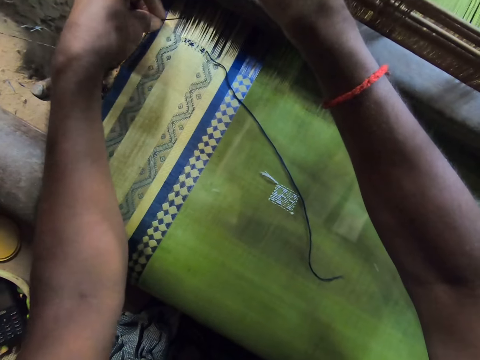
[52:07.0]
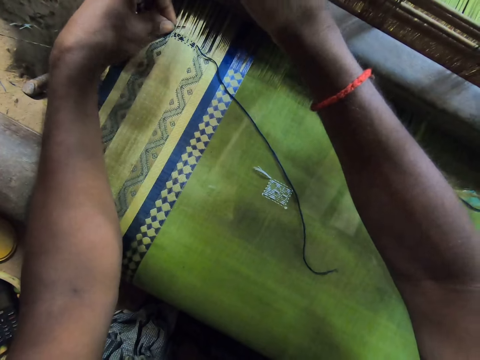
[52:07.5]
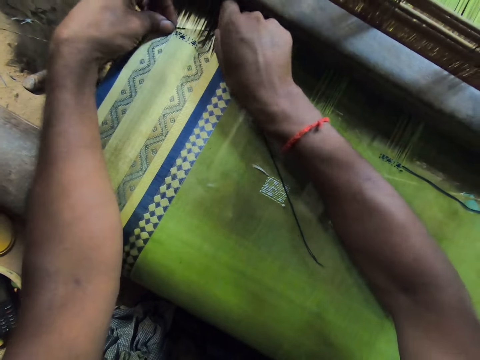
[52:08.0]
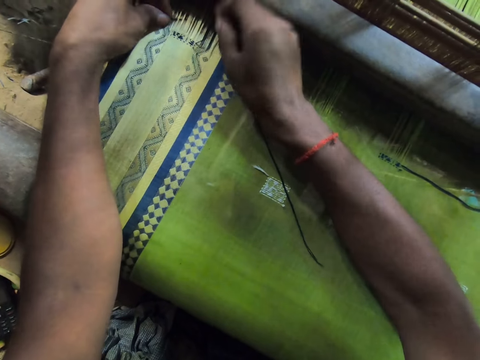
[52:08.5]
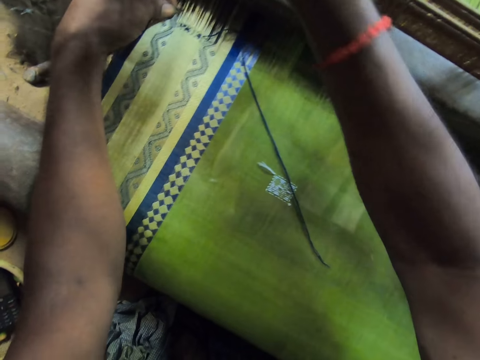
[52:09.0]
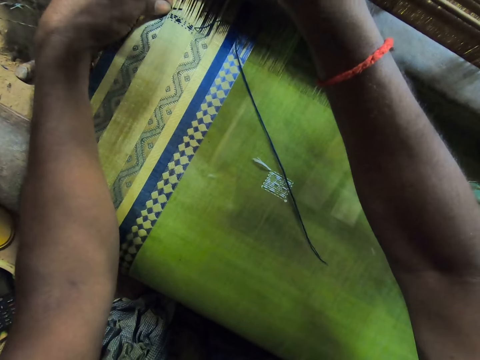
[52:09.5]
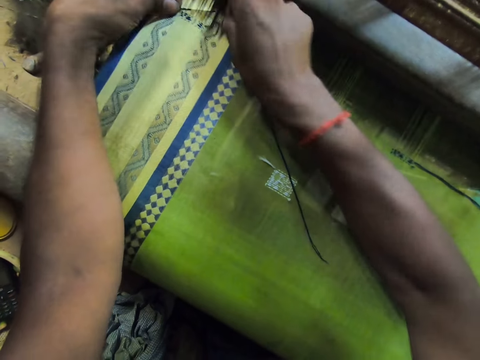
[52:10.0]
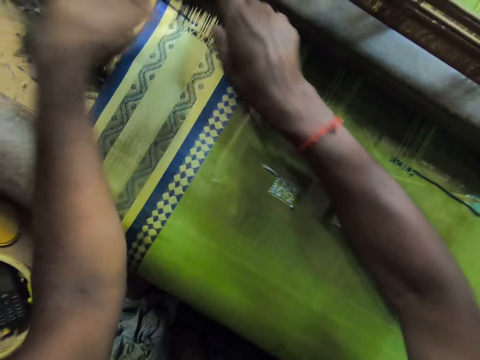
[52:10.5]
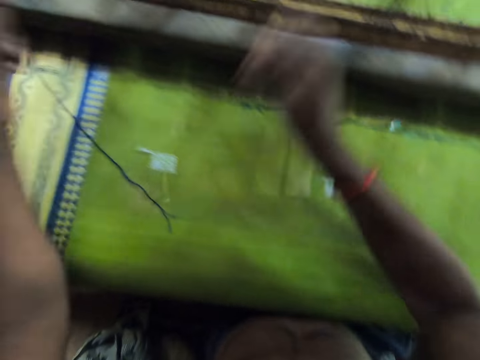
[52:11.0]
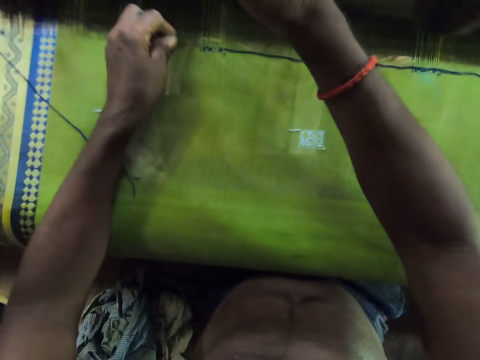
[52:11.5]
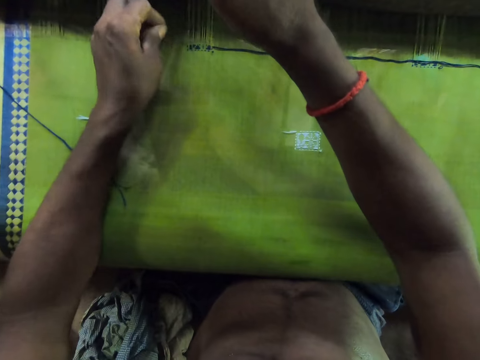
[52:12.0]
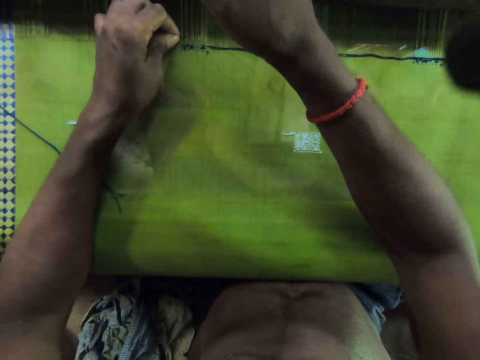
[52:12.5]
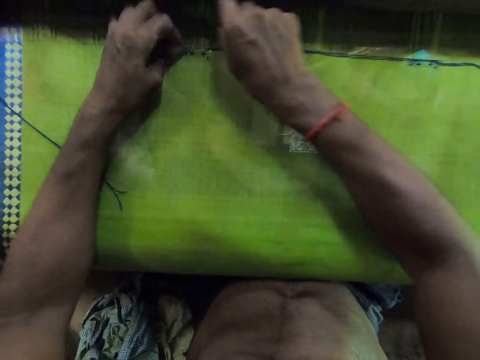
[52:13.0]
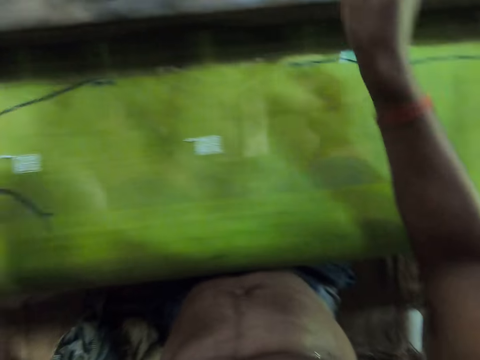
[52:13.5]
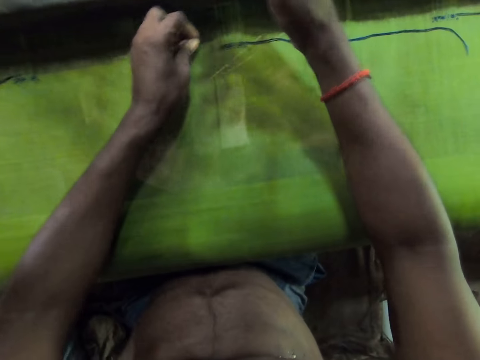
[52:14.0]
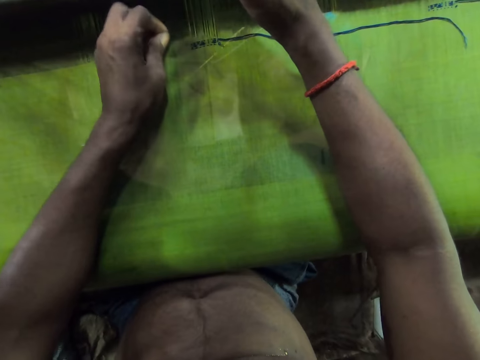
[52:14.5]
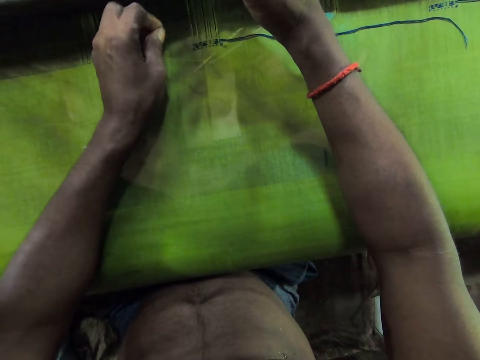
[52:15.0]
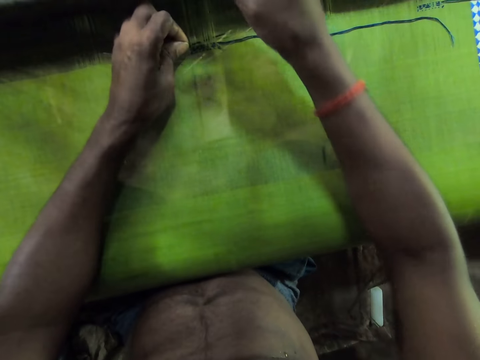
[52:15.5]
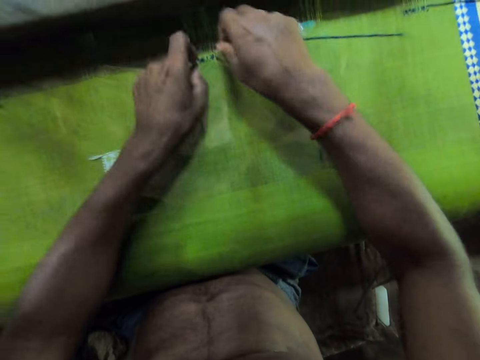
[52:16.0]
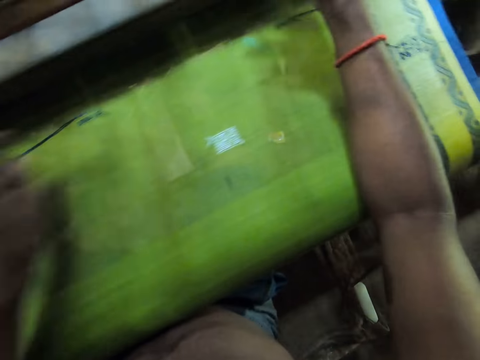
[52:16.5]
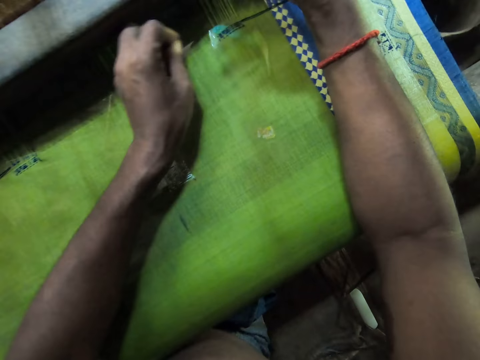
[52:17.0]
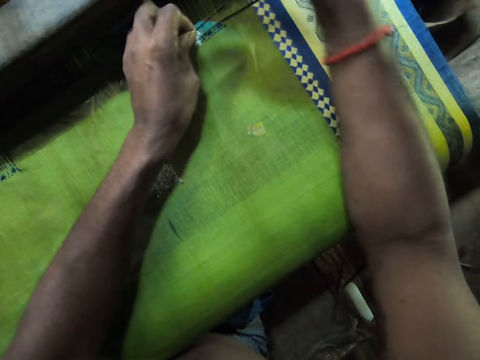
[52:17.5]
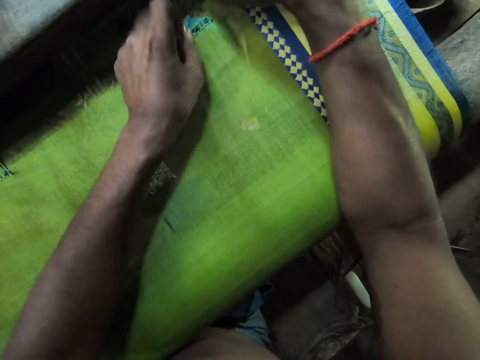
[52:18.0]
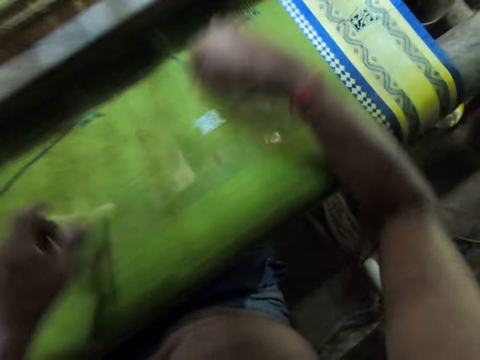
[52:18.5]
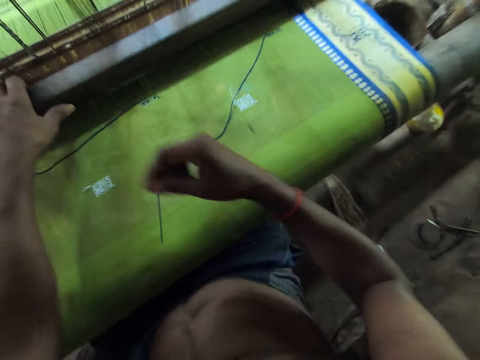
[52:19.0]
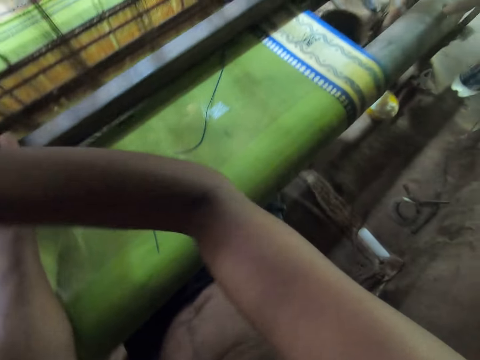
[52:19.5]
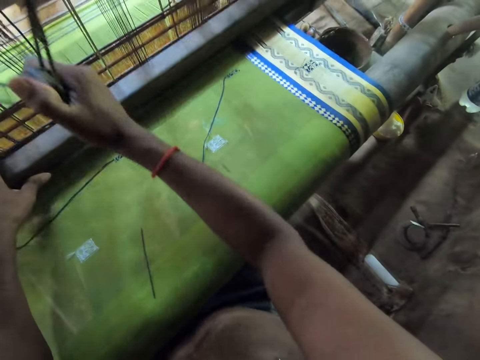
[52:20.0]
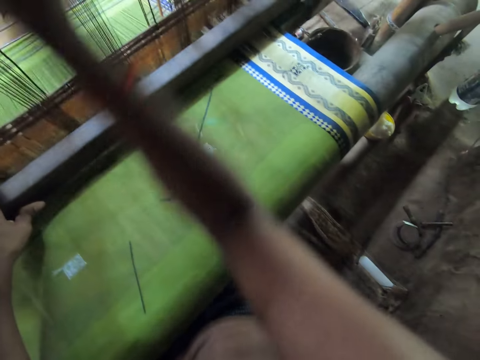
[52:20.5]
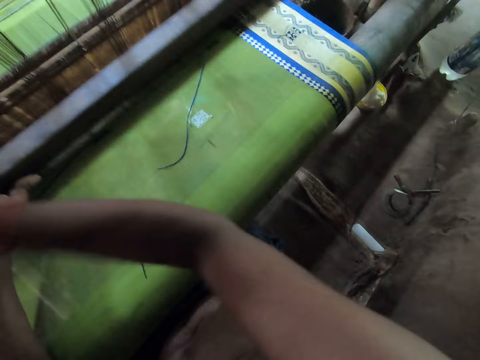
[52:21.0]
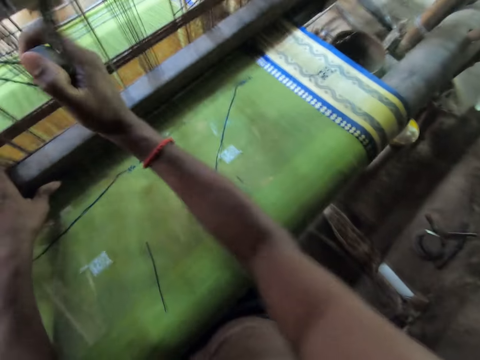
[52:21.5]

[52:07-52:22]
The camera wearer pushes strings through the cloth with a needle. He drops the piece of metal on the fabric with his left hand. He weaves the fabric with the loom machine with both hands.

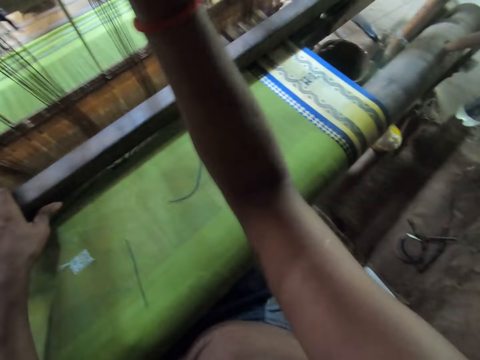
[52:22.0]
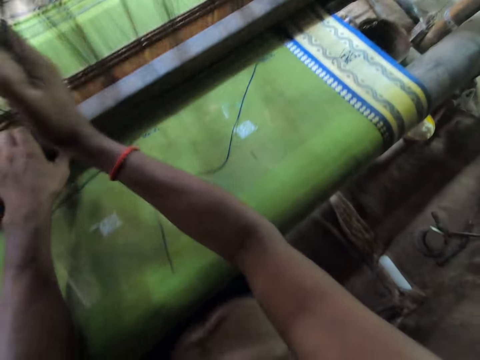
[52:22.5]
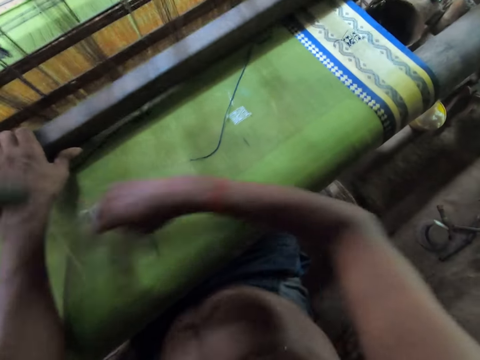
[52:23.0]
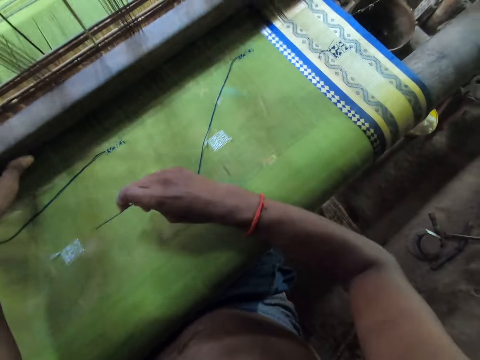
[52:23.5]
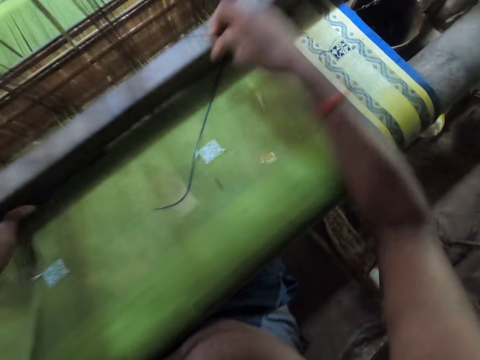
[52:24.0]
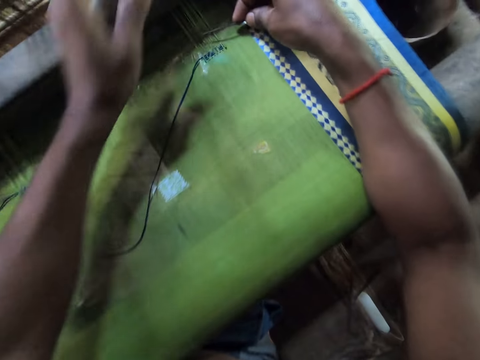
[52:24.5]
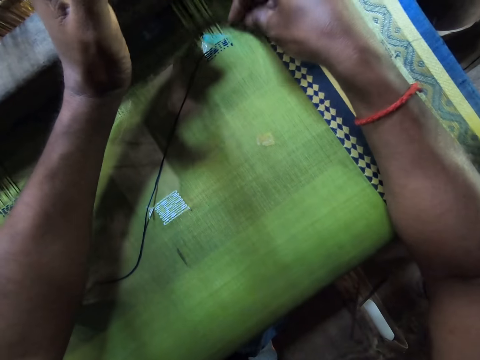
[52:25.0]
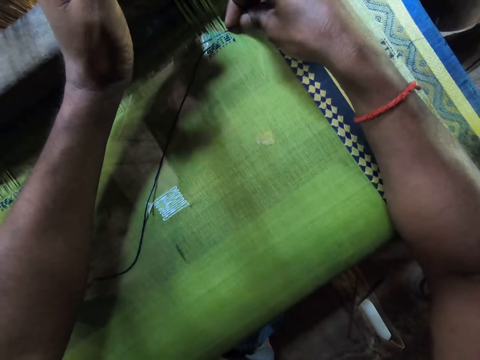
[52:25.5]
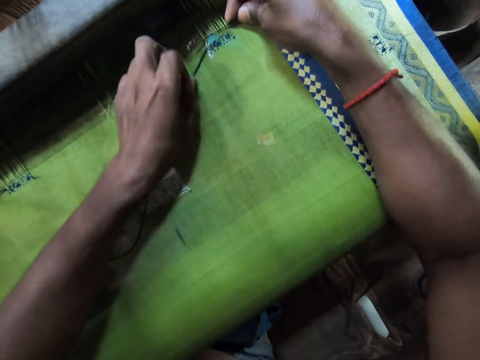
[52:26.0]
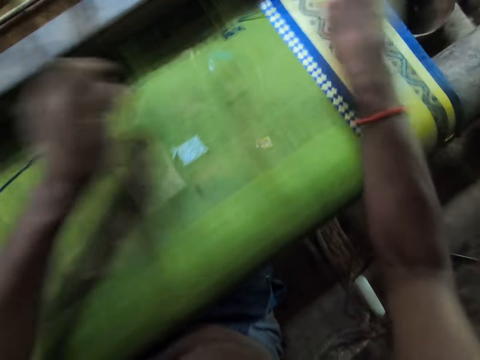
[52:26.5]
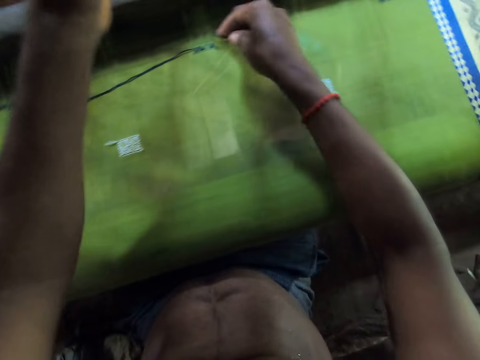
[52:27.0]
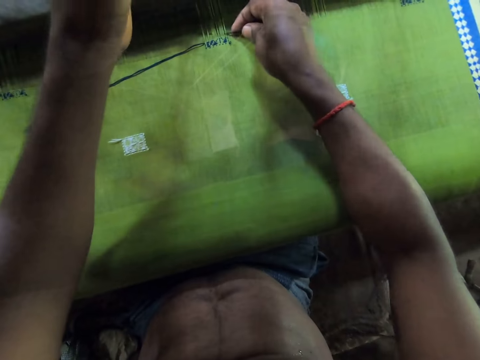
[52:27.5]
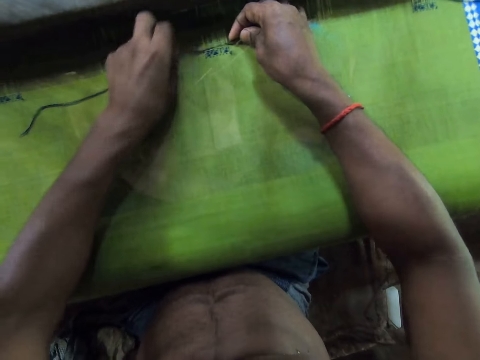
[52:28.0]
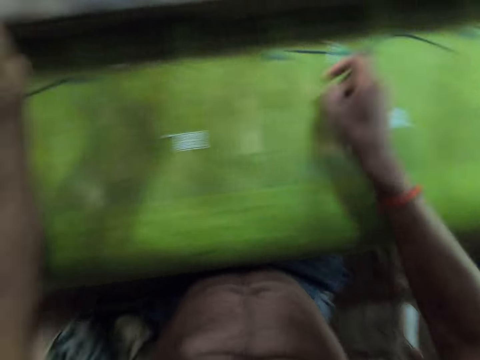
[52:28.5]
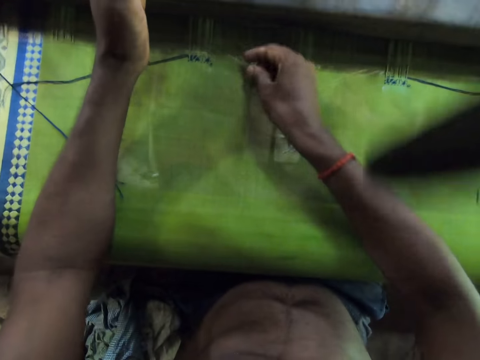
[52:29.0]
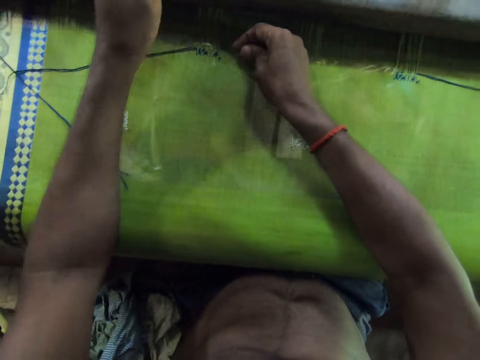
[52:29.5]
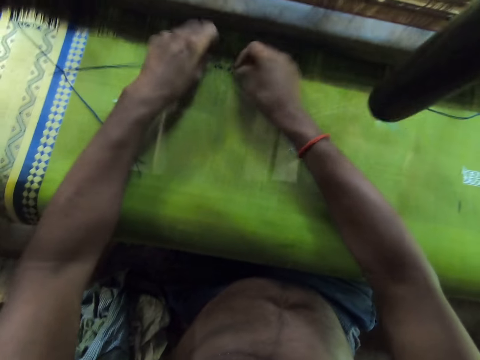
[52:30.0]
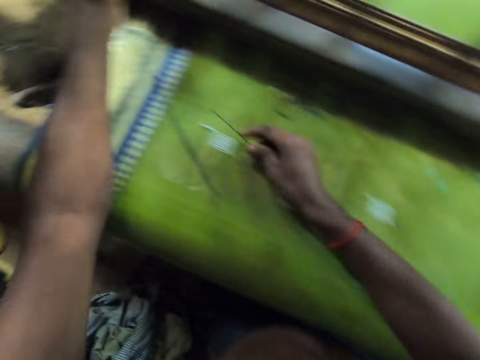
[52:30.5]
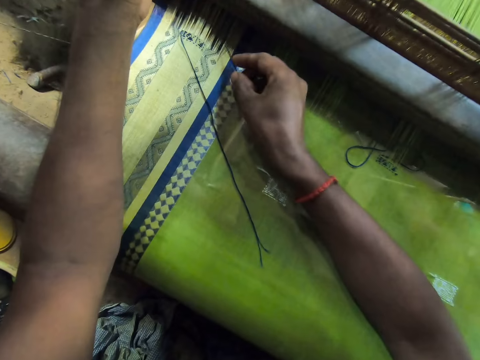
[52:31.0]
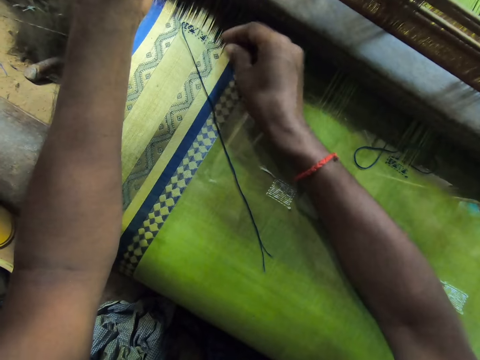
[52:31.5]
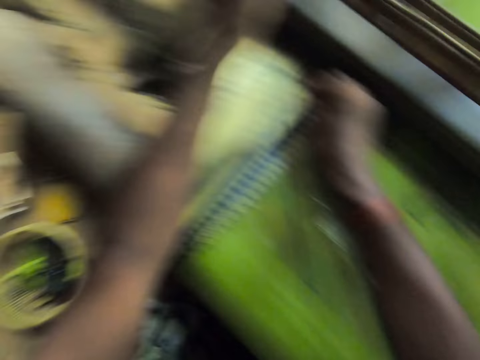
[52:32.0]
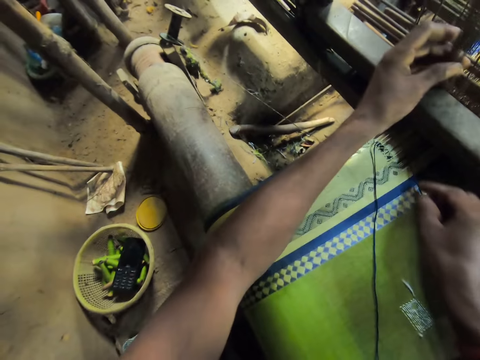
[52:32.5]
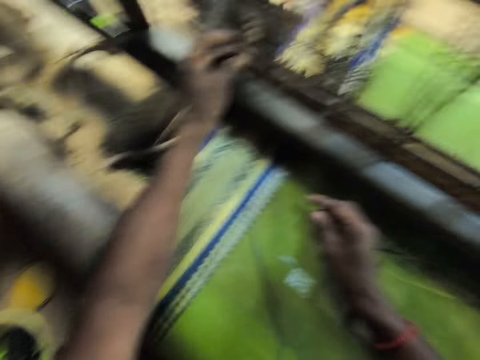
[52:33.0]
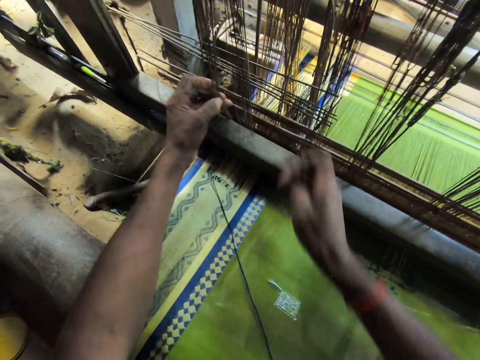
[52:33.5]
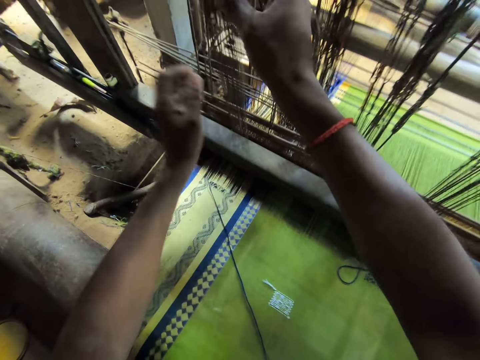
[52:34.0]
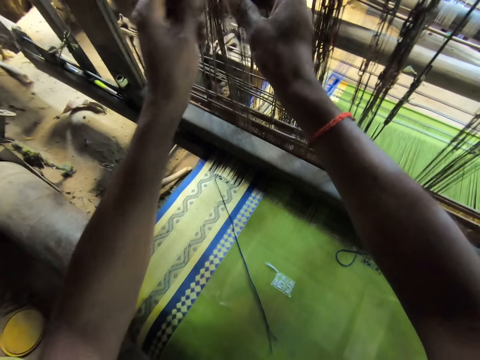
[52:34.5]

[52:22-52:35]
The camera wearer picks the piece of metal from the fabric with his right hand. He attaches the threads to the fabric with his left hand and the piece of metal in his right hand. He pulls strings through the piece of cloth. He adjusts the reed in the loom machine with both hands.
